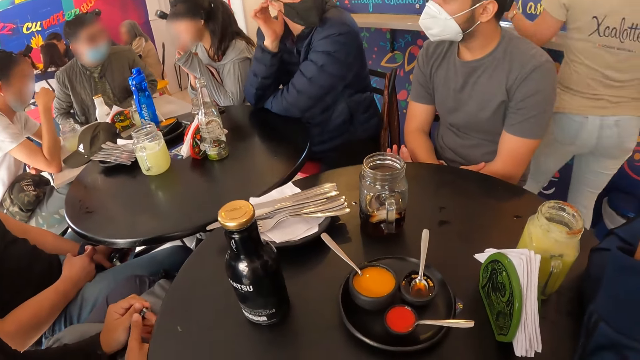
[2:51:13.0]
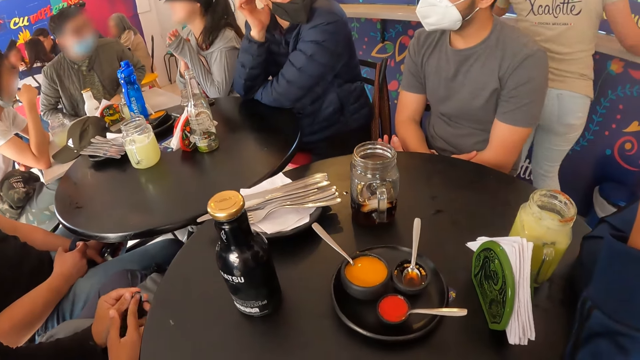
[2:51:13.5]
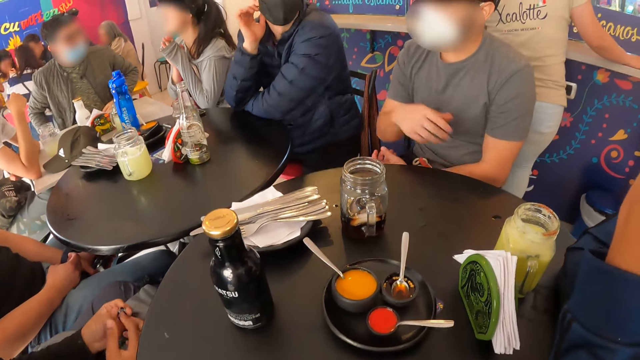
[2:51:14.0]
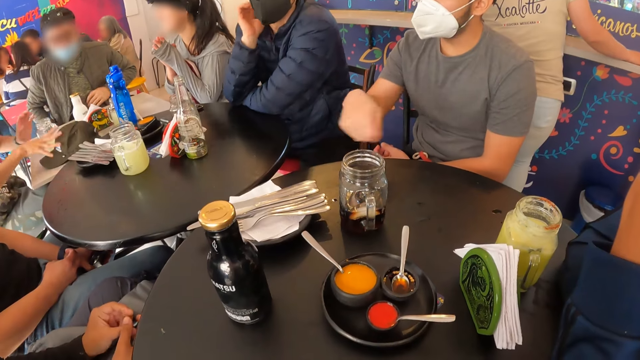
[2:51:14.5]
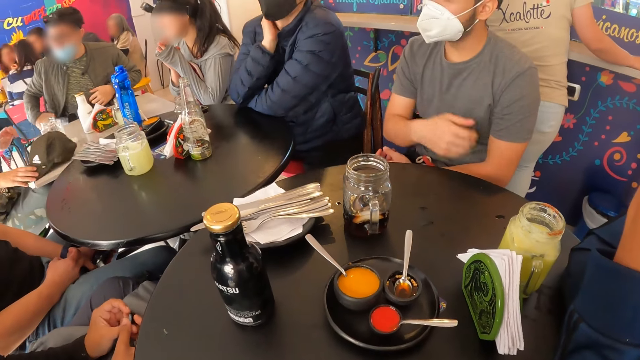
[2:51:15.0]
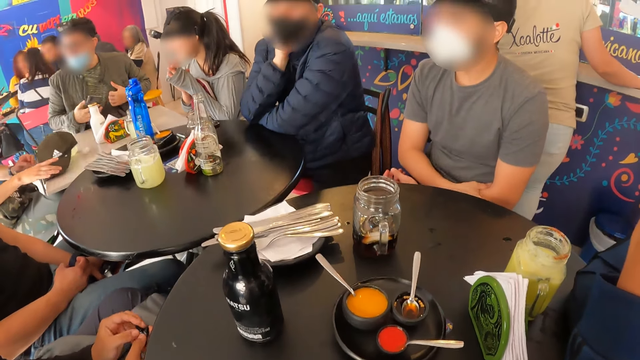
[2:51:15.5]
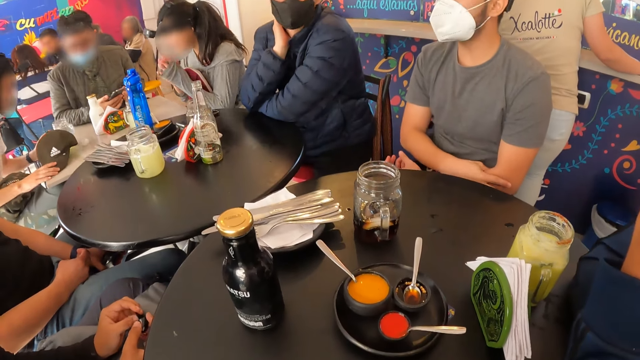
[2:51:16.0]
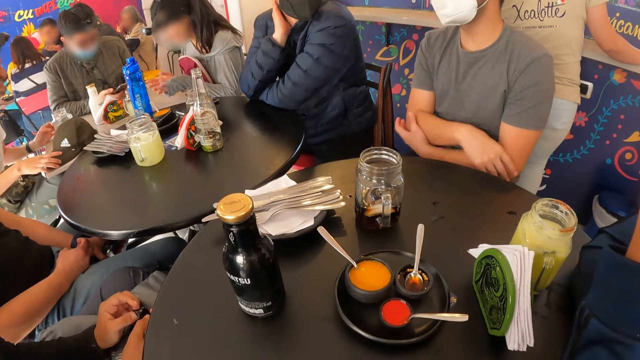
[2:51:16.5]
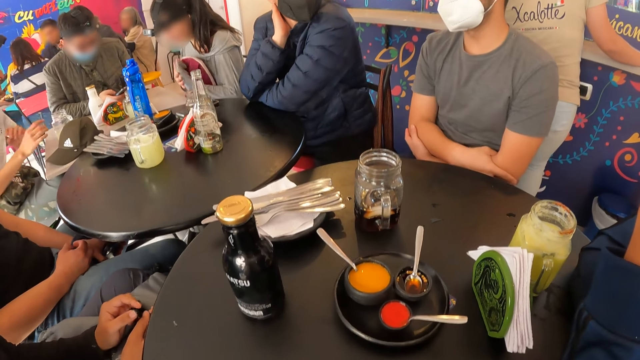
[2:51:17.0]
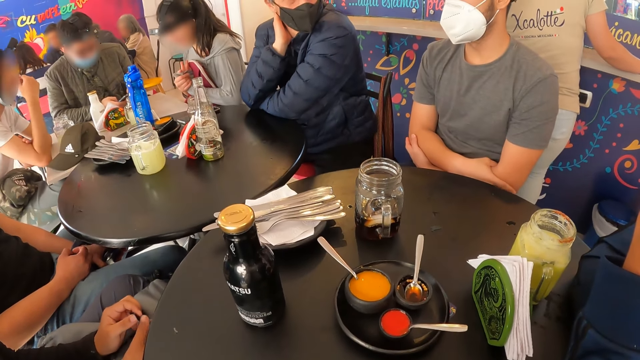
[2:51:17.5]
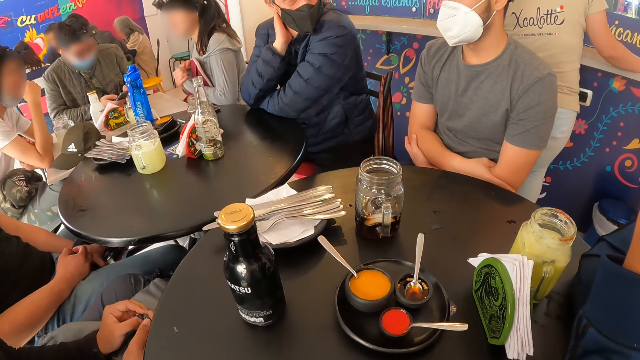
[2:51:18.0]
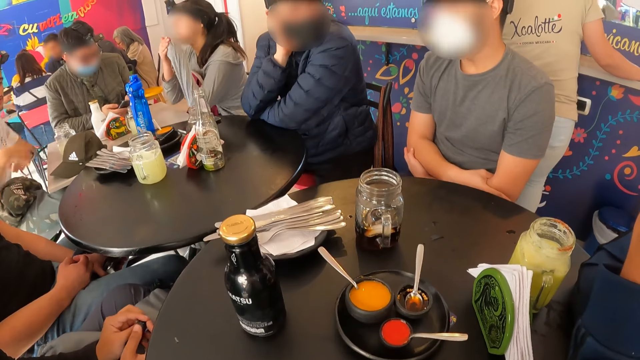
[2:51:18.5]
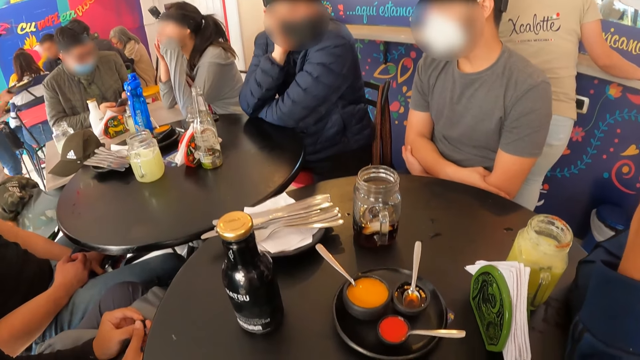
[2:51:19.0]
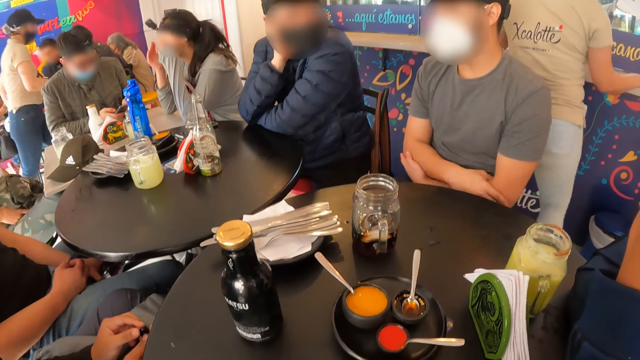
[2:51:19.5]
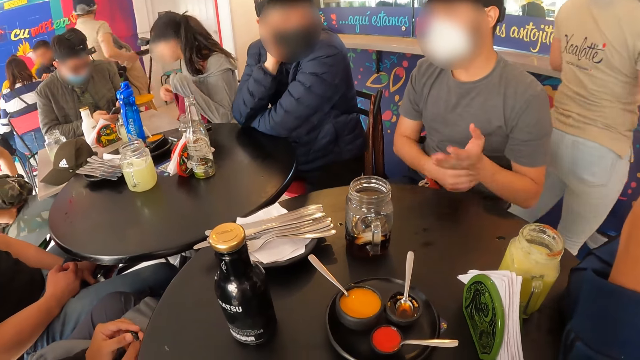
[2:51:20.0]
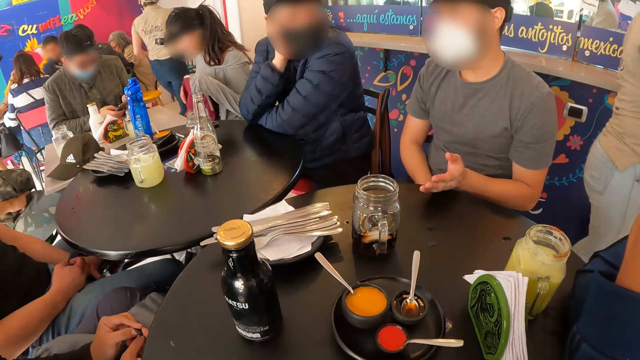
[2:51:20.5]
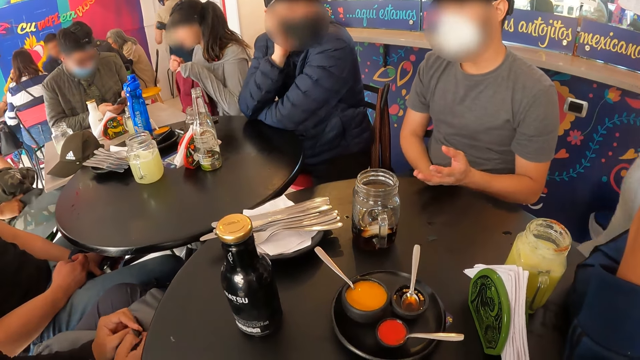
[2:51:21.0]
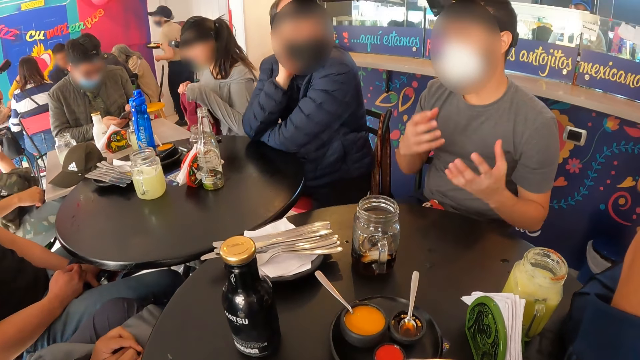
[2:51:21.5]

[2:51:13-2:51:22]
A man makes gestures with his right hand. Another man moves the cap on the table with his right hand. A third man holds the phone in his right hand. A fourth man presses the phone in his hands. A fifth man moves a jacket on his lap with his hands. A woman moves around and unzips a bag on her lap with her right hand.

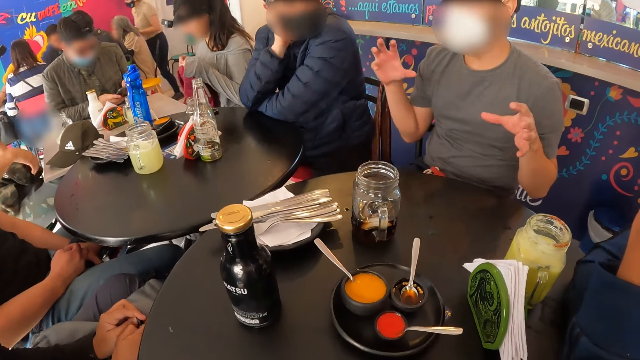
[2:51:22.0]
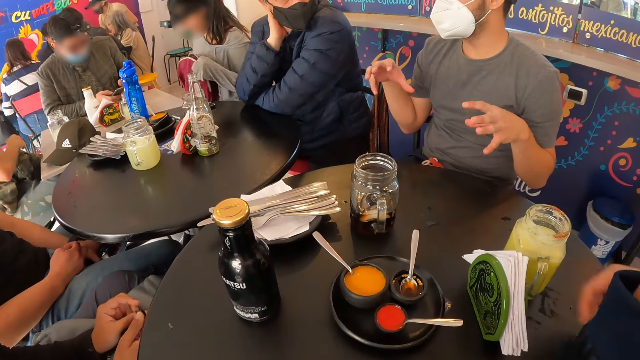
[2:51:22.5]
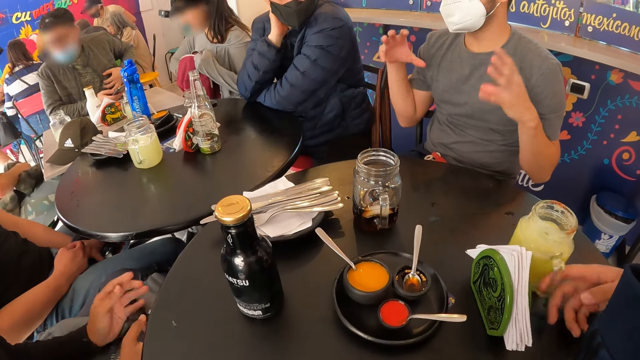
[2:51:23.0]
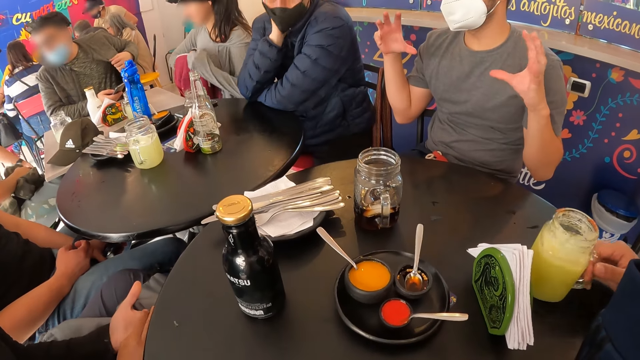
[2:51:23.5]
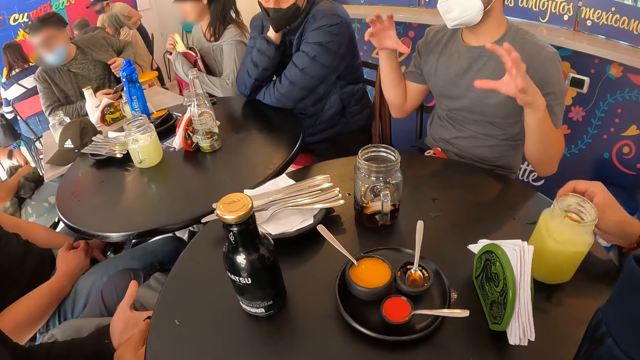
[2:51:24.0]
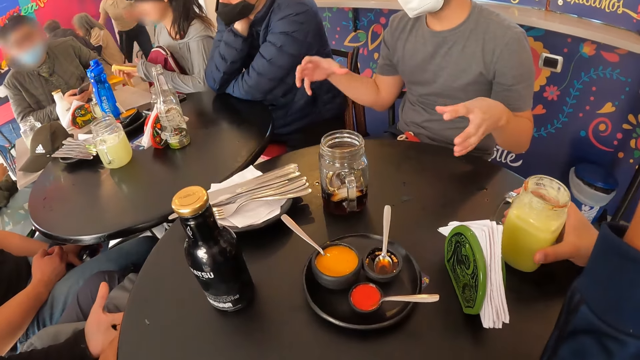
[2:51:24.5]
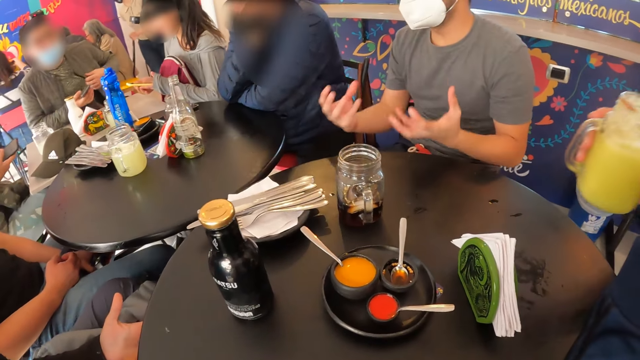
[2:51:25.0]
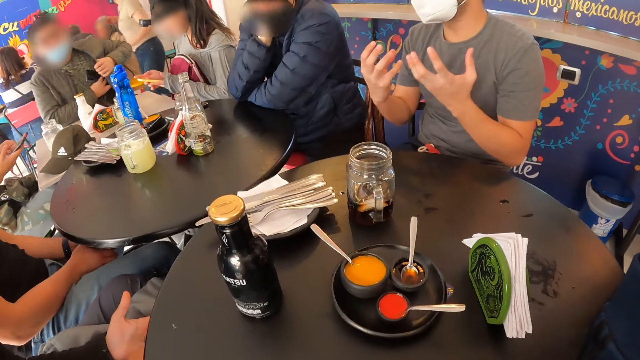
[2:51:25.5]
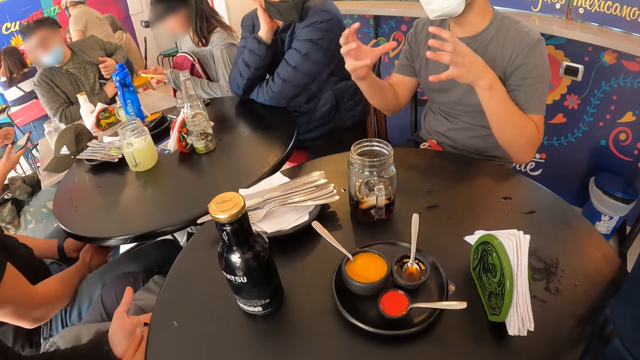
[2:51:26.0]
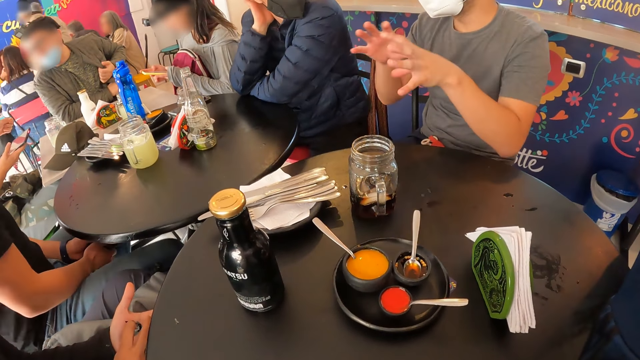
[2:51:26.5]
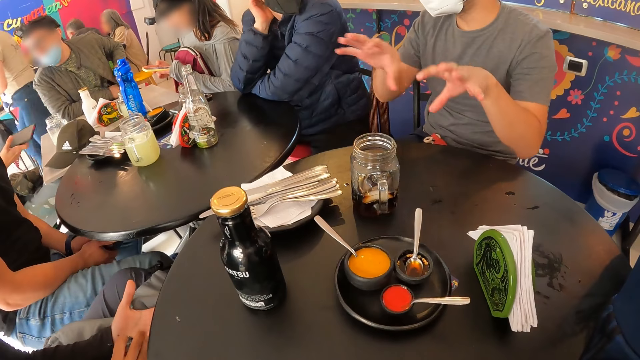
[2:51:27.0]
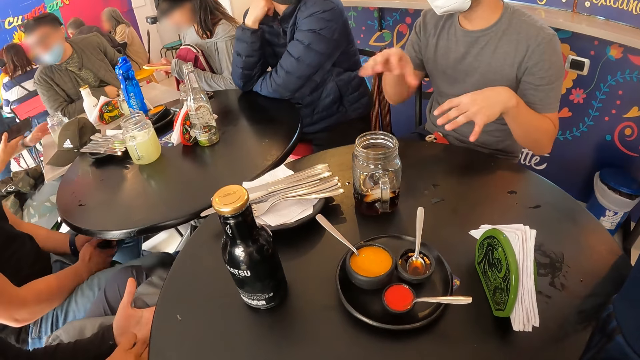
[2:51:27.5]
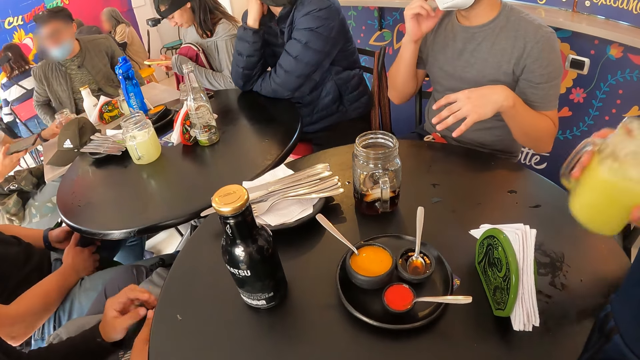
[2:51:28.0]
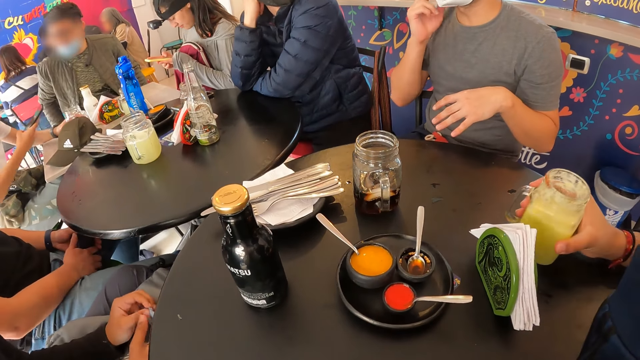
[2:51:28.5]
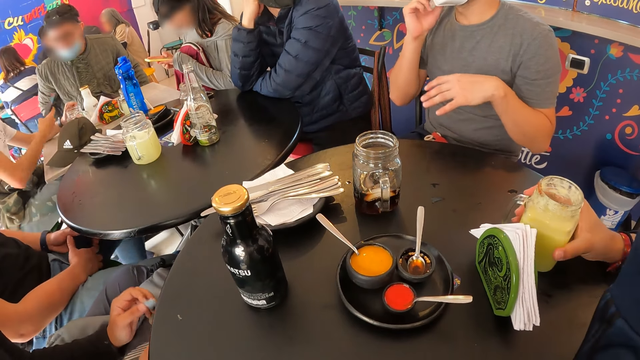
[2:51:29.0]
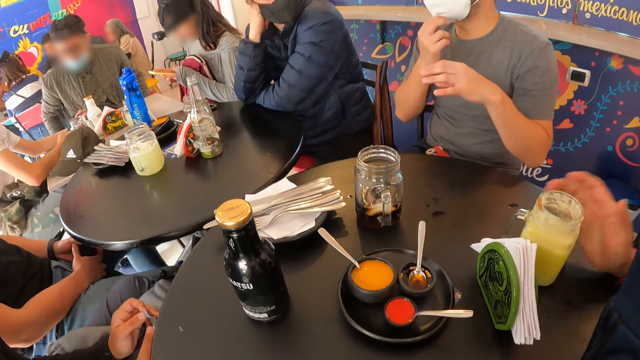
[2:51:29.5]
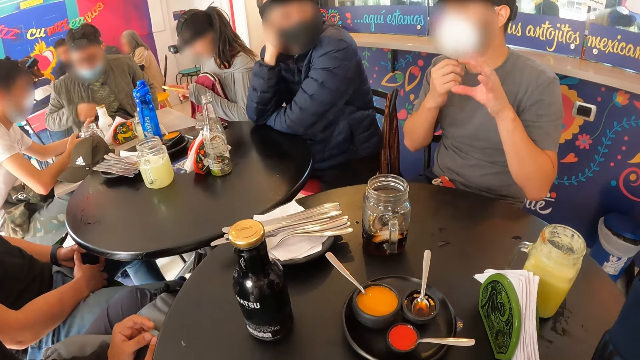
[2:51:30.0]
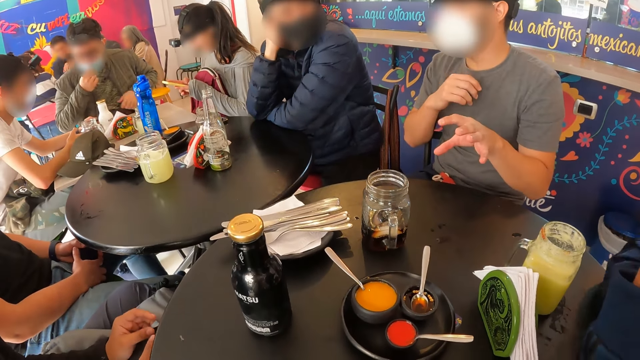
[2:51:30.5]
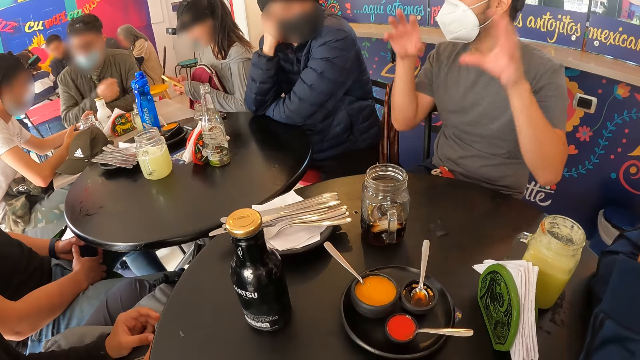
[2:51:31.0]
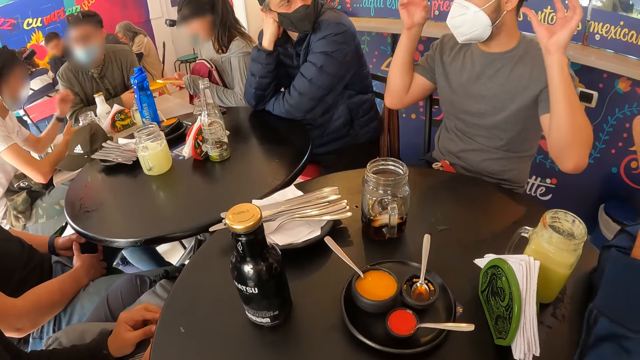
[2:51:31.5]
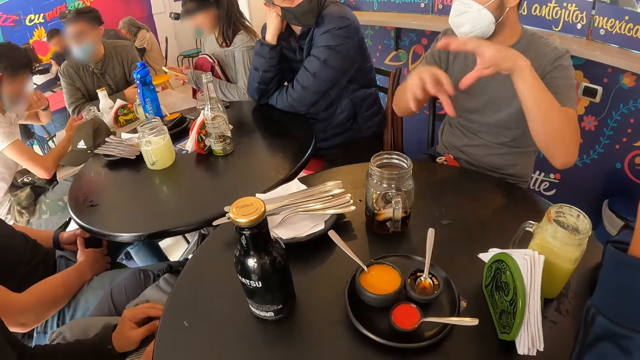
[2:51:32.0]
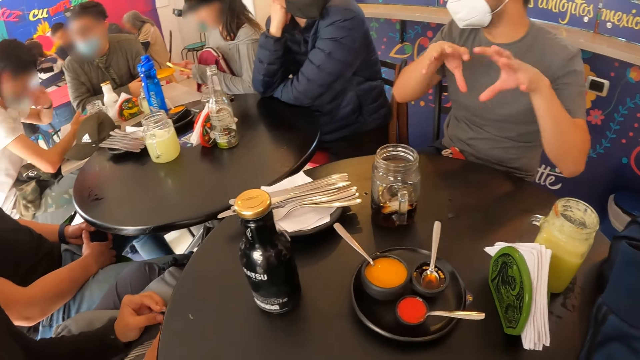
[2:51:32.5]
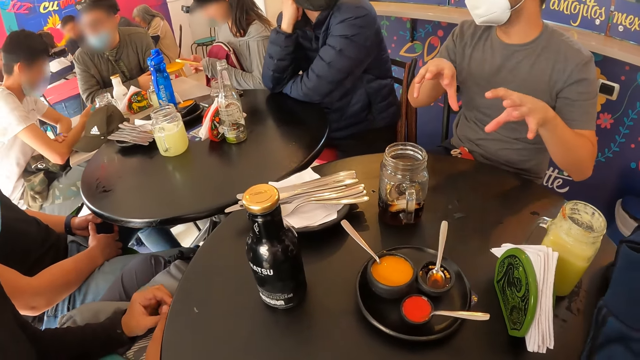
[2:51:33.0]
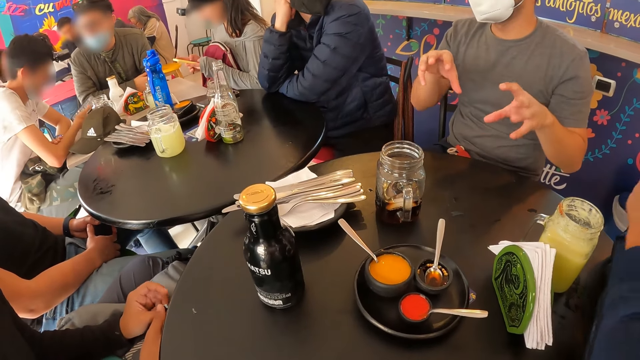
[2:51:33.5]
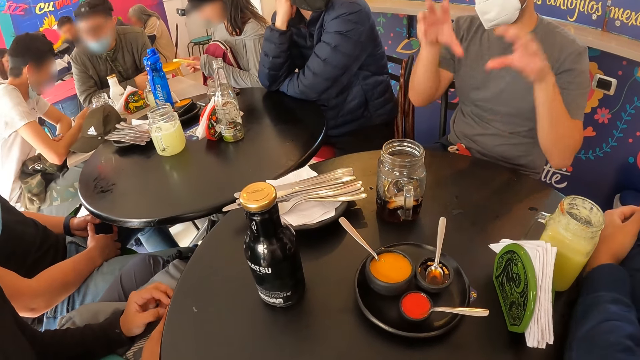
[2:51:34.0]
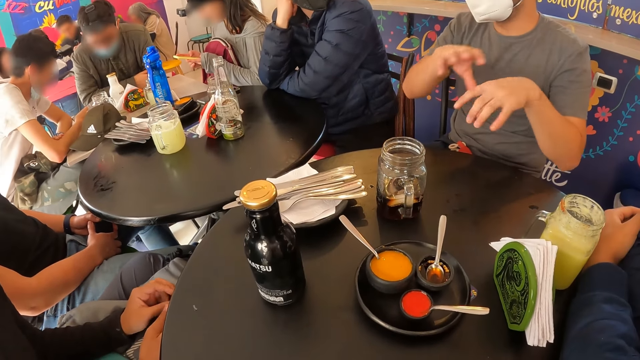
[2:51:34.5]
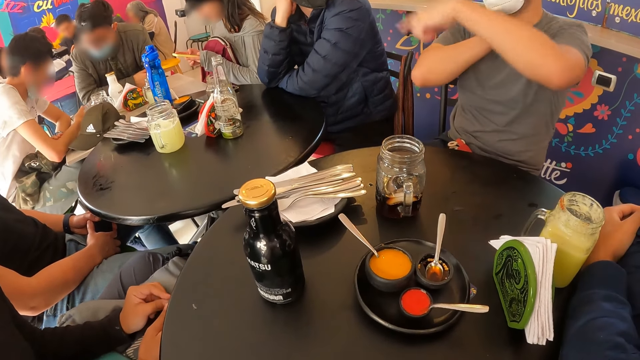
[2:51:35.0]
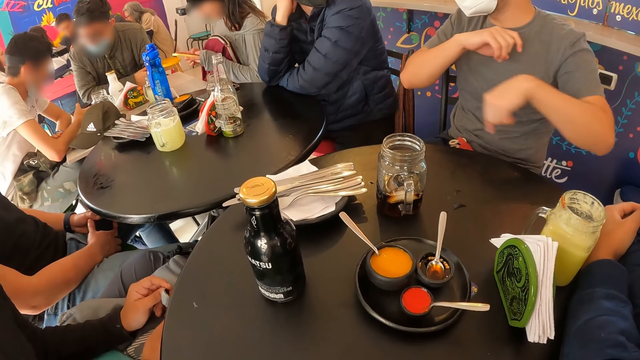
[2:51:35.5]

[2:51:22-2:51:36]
A woman unzips a bag on her lap with her left hand and picks up a phone from the bag on her lap with her right hand. A man turns a glass of juice on the table with his right hand. Another man removes a phone from his pocket with his left hand. The woman presses the phone in her hands. The first man picks up the glass of juice from the table with his right hand. A third man operates the phone in his right hand with his right hand. The first man picks up the glass of juice on the table with his right hand and drinks. The second man puts the phone in his jacket pocket with his left hand. The third man shifts a glass cup on the table with his left hand. A fourth man adjusts a nose mask on his face with his right hand. The first man drops the glass of juice on the table with his right hand and rests his hand on the table.
